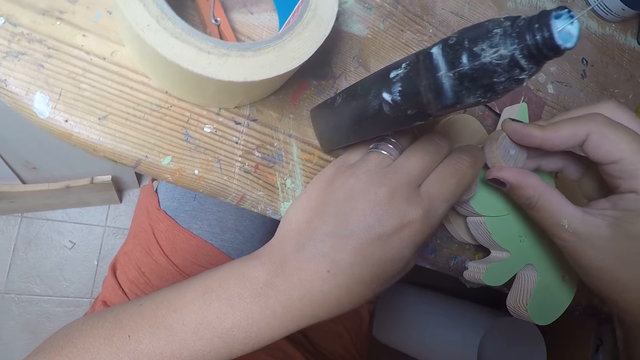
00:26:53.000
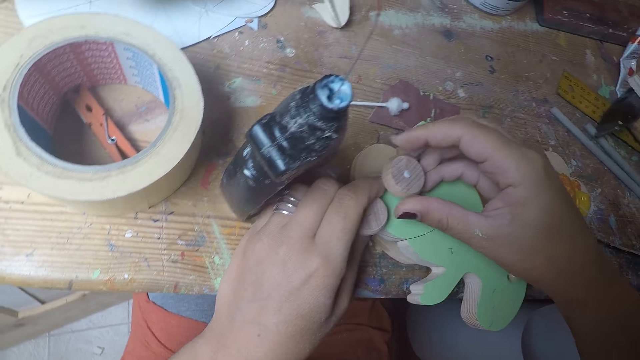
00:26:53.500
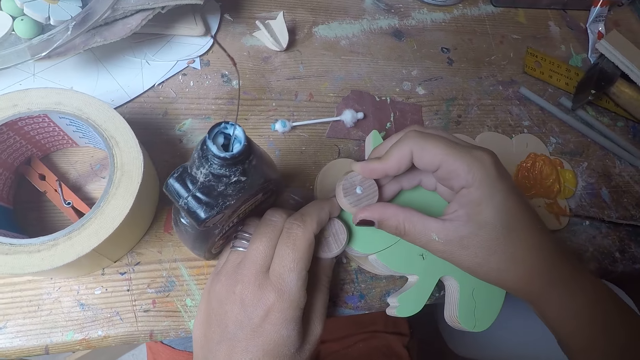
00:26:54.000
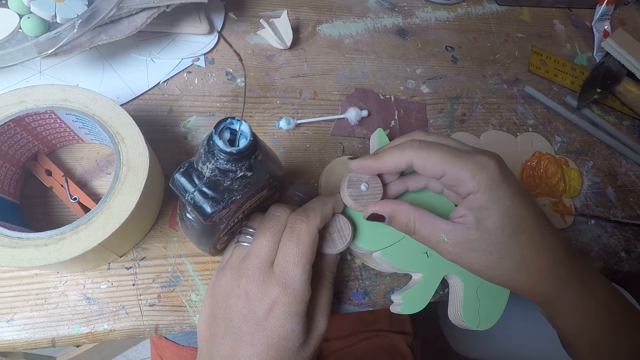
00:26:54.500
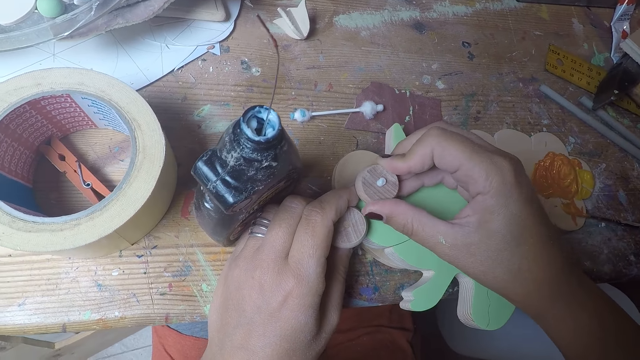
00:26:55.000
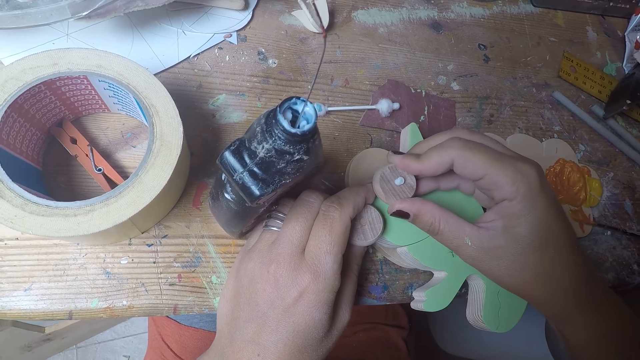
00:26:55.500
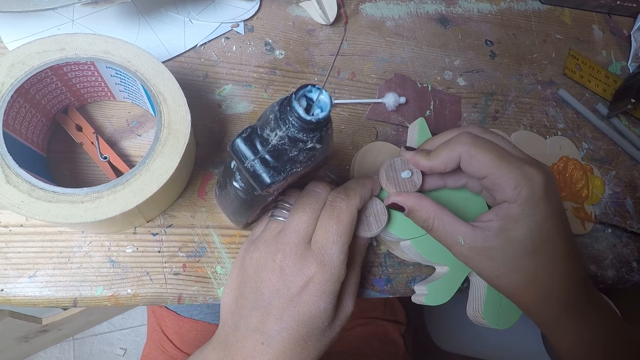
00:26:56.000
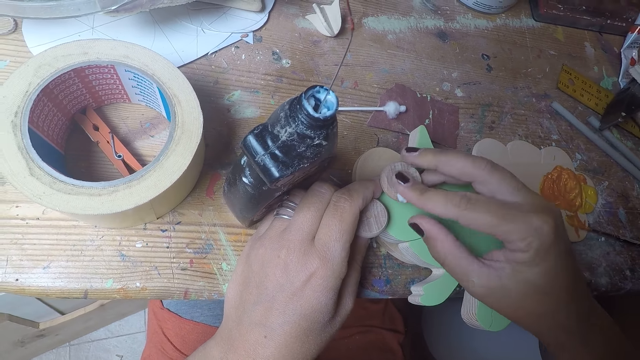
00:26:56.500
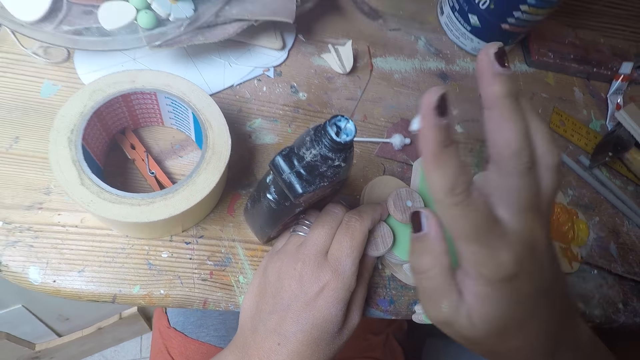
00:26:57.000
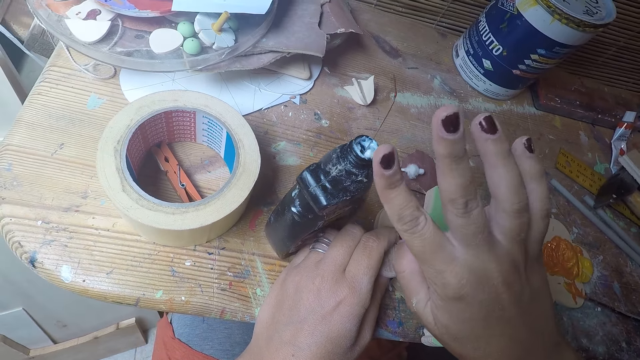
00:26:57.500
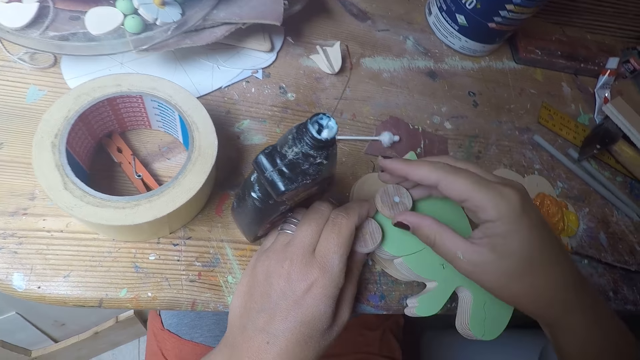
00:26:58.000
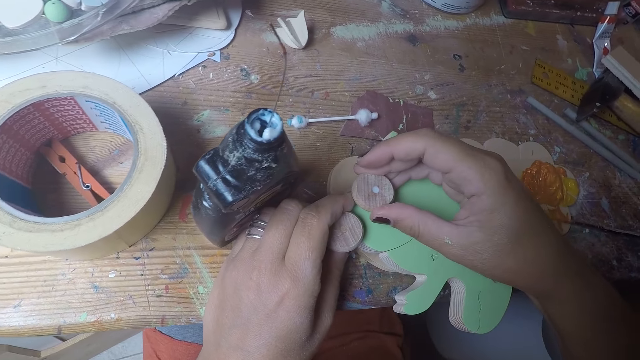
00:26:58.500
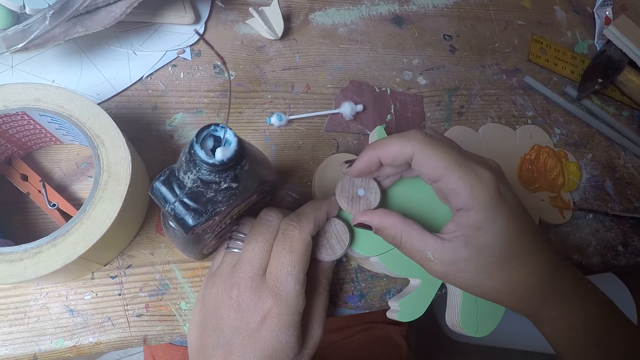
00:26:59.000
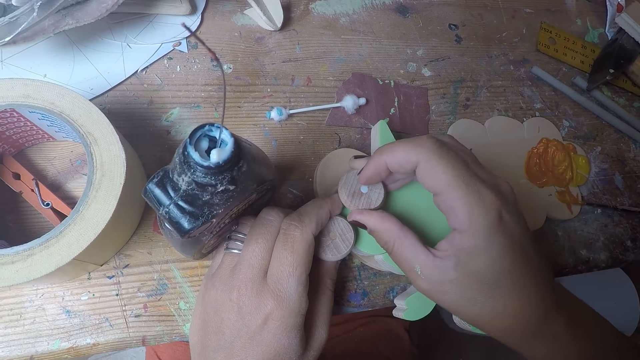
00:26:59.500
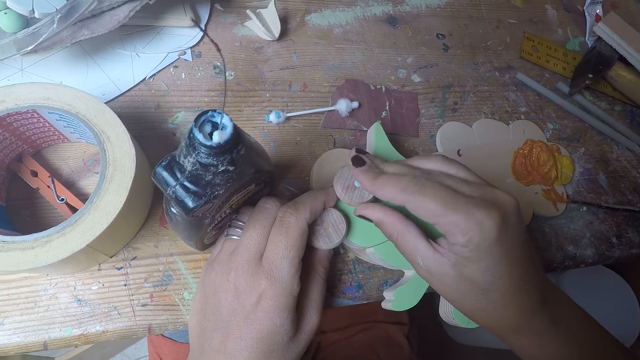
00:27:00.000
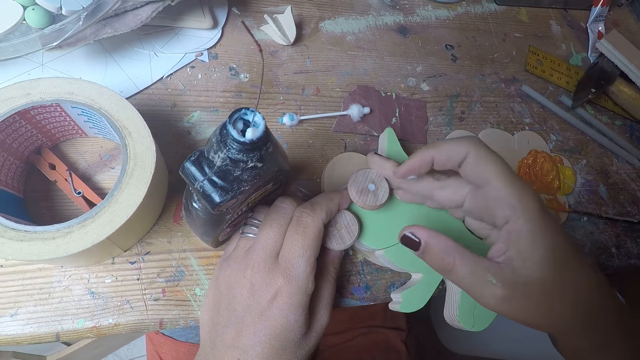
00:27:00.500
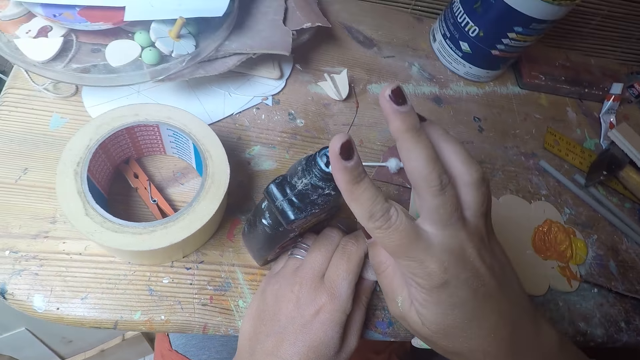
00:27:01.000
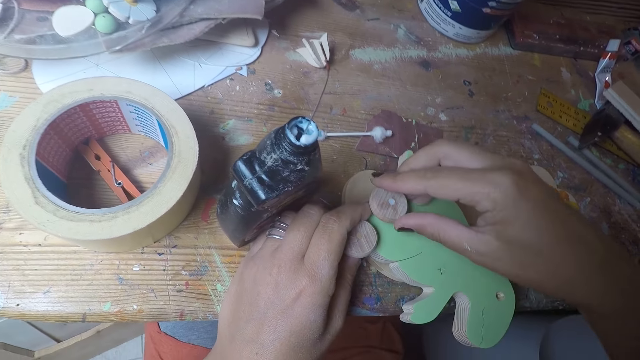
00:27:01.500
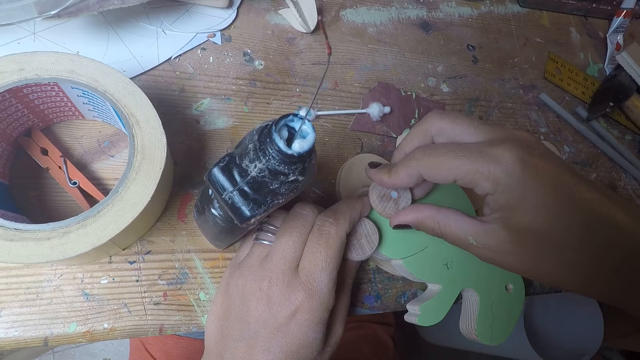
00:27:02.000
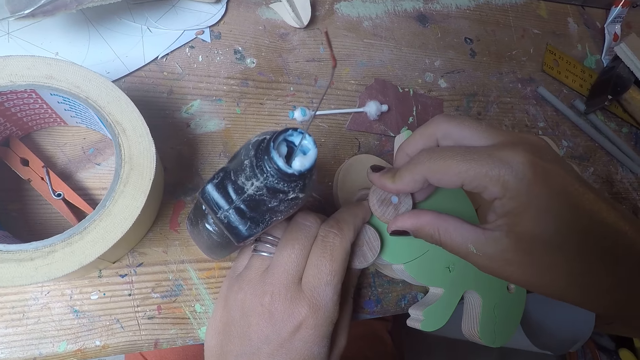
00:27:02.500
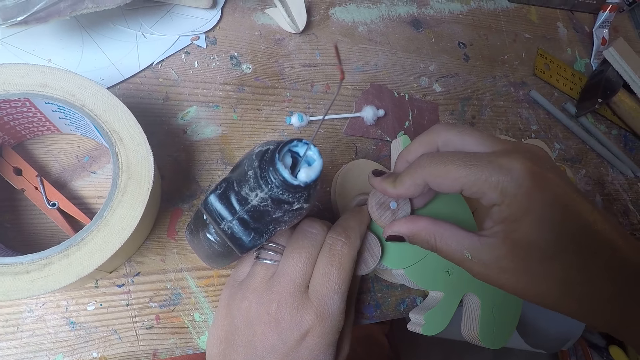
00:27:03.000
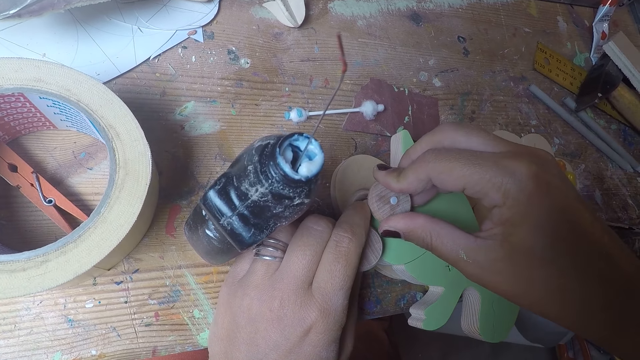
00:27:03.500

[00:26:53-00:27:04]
The camera wearer cleans the excess glue on the round wood of the wood shaped dinosaur with her right finger. She cleans the glue on her right finger on the bottle of glue. She rolls the round wood of the wood shaped dinosaur with her right hand. She cleans the excess glue on the round wood of the wood shaped dinosaur with her right finger. She cleans the glue on her right finger on the bottle of glue. She rolls the round wood of the wood shaped dinosaur with her right hand.

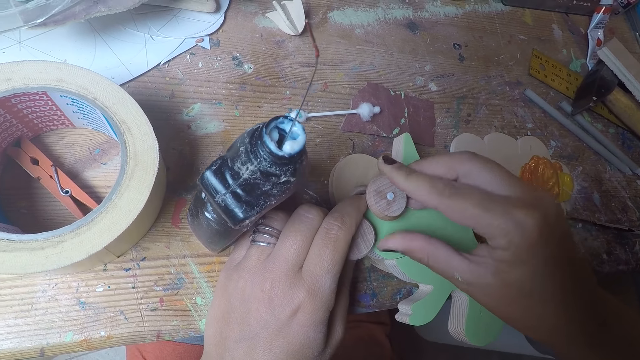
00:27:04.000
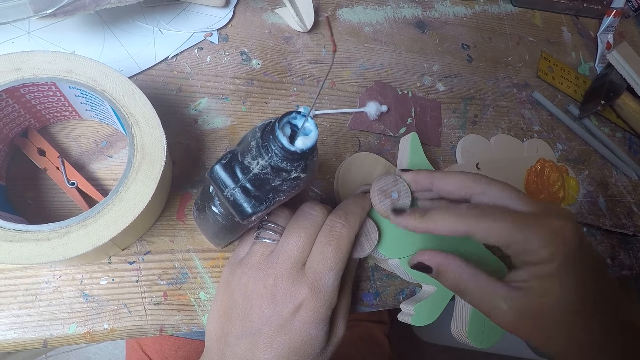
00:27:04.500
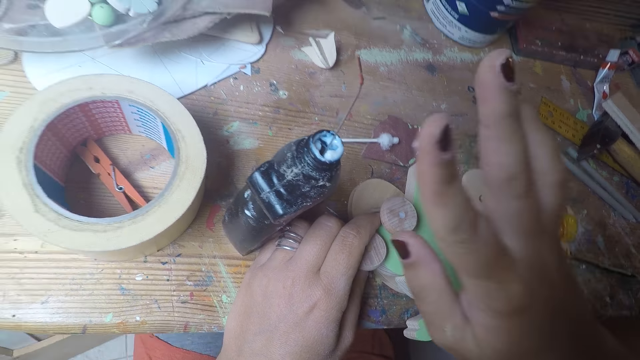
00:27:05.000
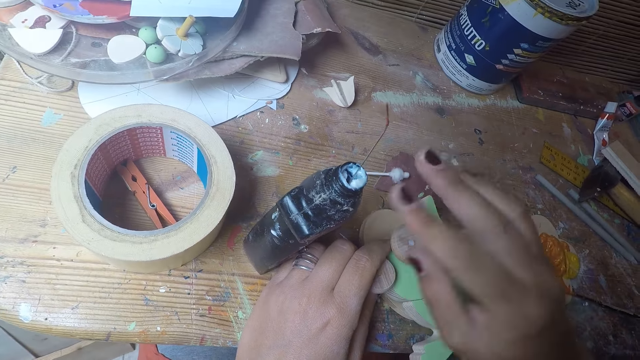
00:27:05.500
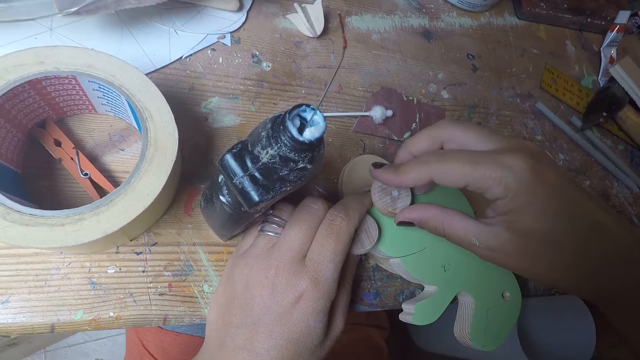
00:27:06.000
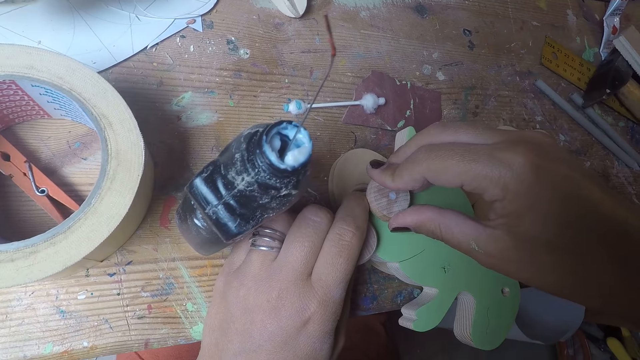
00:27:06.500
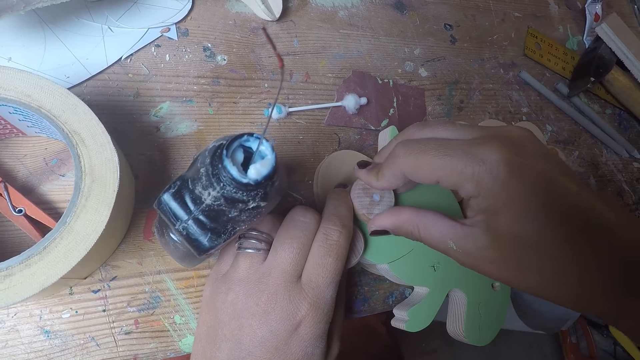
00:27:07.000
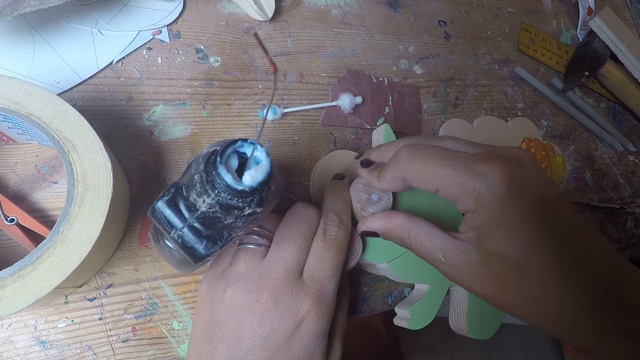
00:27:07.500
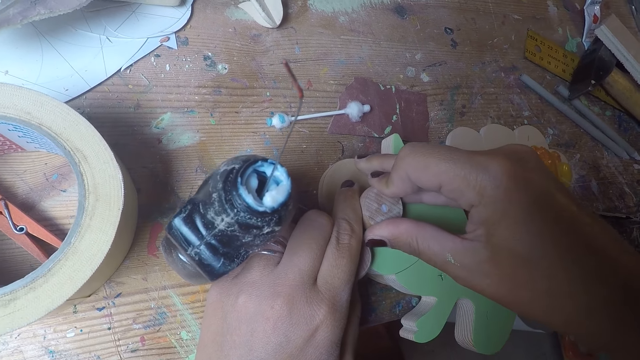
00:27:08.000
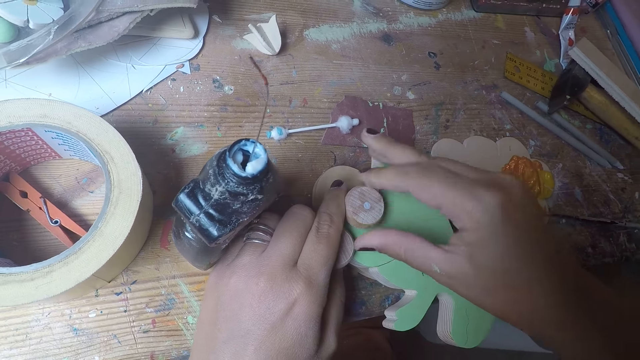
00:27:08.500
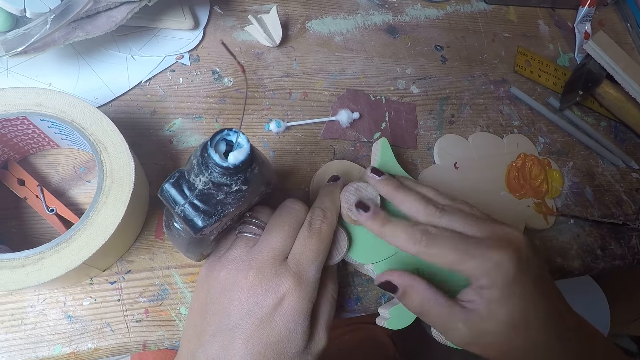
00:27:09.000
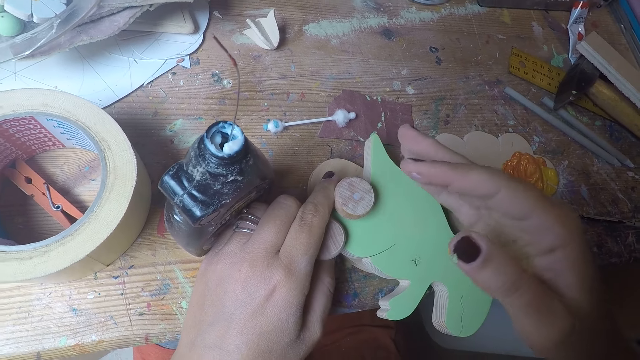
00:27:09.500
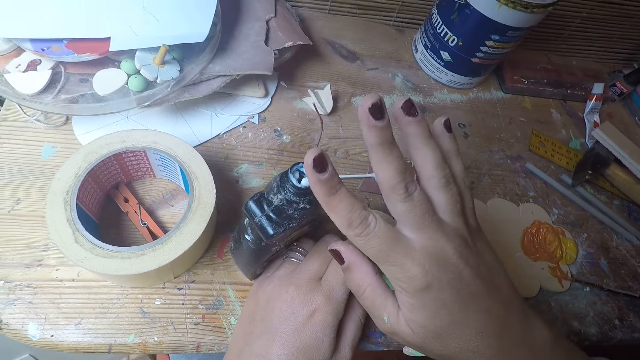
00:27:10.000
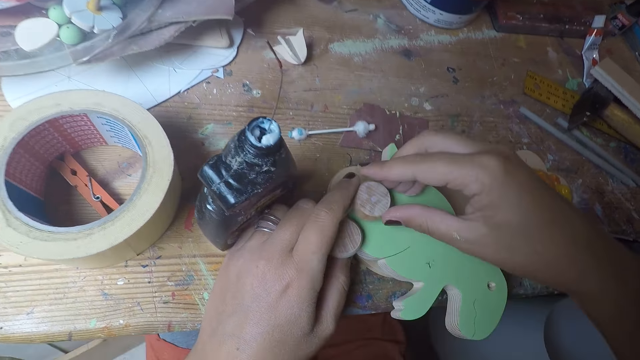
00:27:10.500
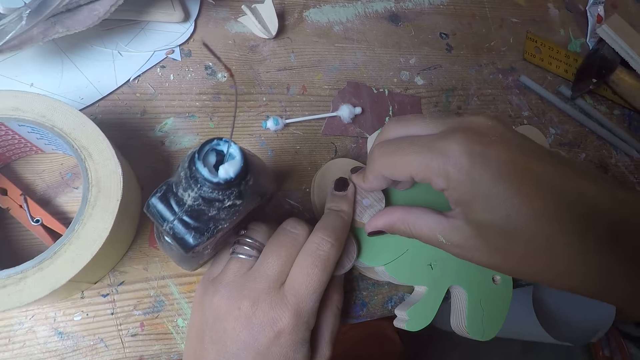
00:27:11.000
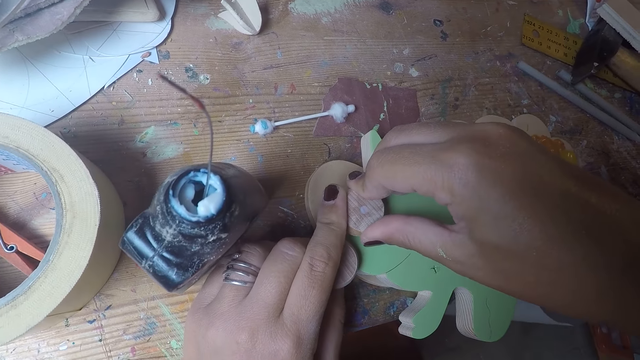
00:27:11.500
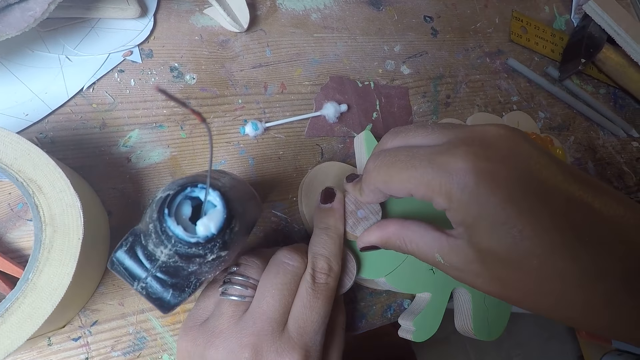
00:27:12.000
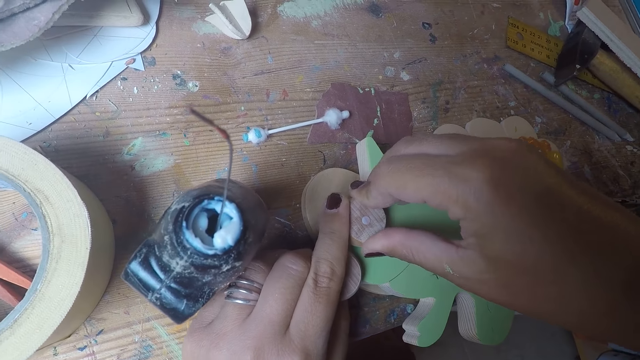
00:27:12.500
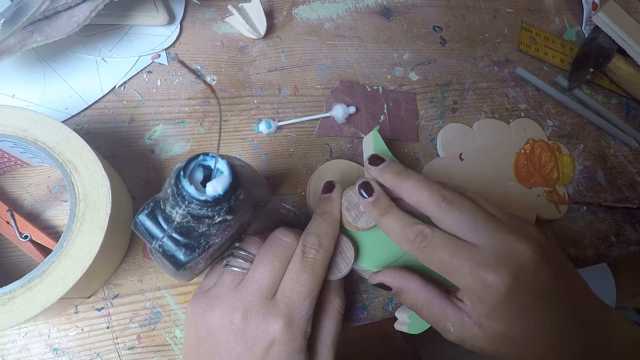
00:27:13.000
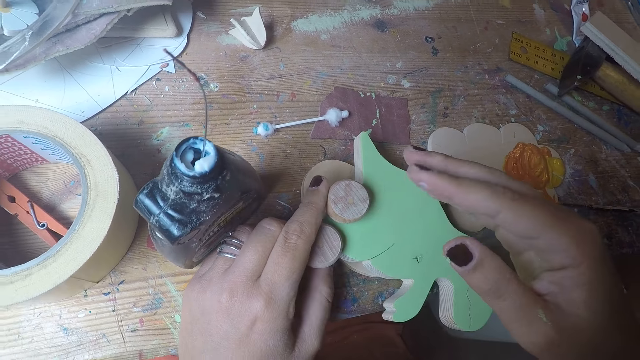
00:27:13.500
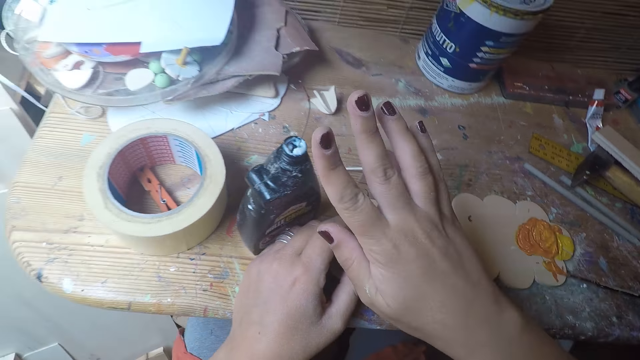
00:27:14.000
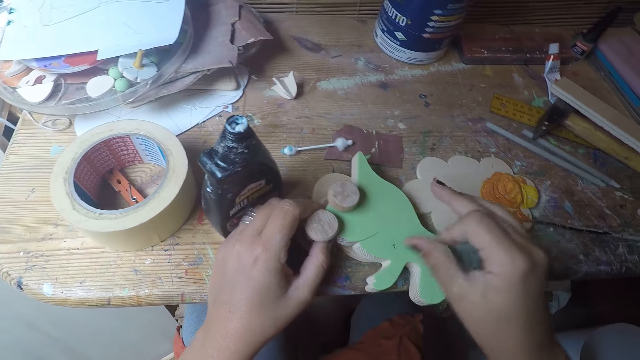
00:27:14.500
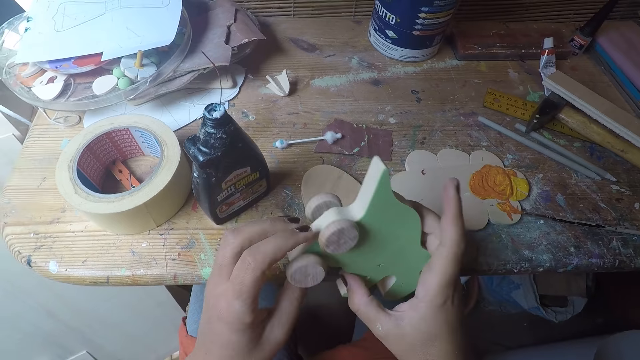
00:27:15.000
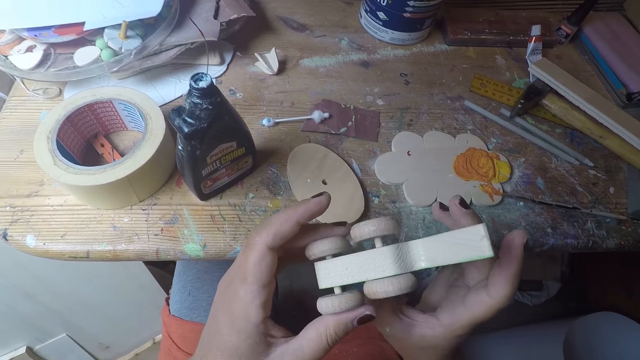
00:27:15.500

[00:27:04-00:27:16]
The camera wearer cleans the excess glue on the round wood of the wood shaped dinosaur with her right finger. She cleans the glue on her right finger on the bottle of glue. She rolls the round wood of the wood shaped dinosaur with her right hand. She cleans the excess glue on the round wood of the wood shaped dinosaur with her right finger. She cleans the glue on her right finger on the bottle of glue. She rolls the round wood of the wood shaped dinosaur with both hands. She cleans the excess glue on the round wood of the wood shaped dinosaur with her right finger. She cleans the glue on her right finger on the bottle of glue. She lifts the wood shaped dinosaur with both hands. She aligns the wood craft in hands.
